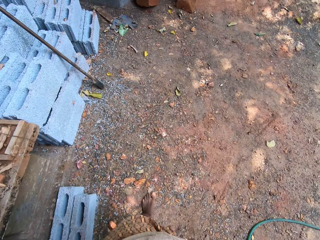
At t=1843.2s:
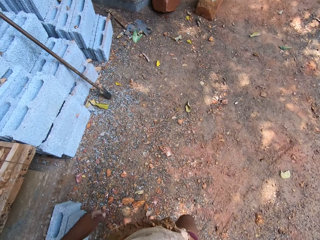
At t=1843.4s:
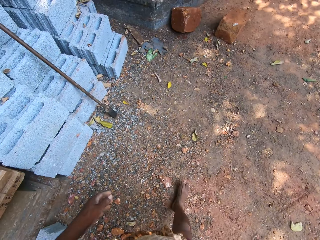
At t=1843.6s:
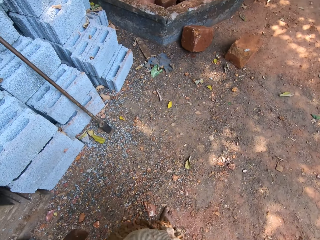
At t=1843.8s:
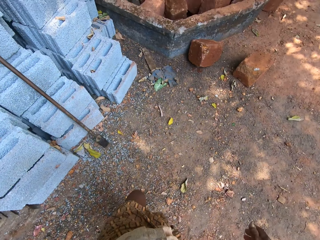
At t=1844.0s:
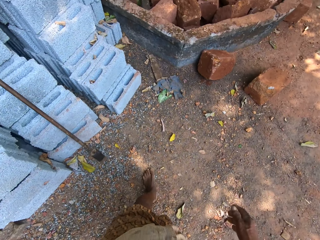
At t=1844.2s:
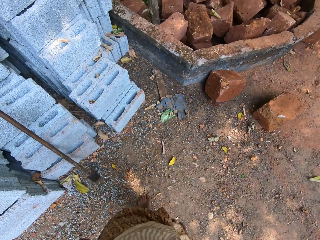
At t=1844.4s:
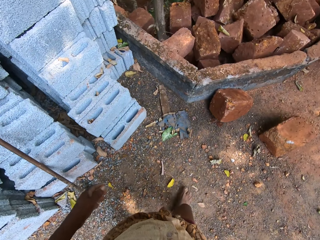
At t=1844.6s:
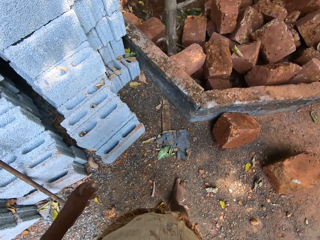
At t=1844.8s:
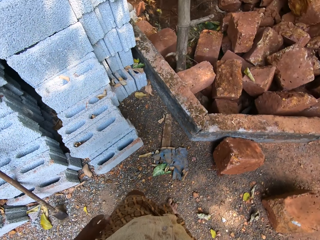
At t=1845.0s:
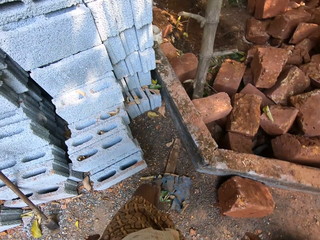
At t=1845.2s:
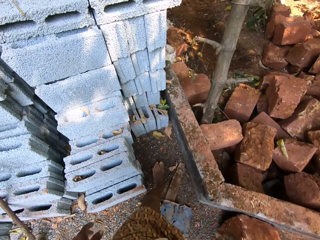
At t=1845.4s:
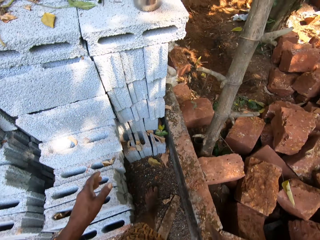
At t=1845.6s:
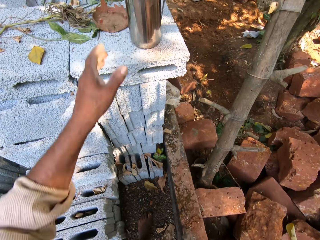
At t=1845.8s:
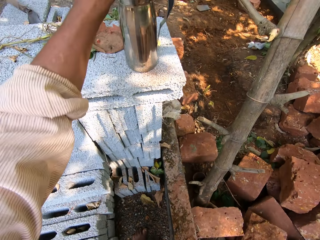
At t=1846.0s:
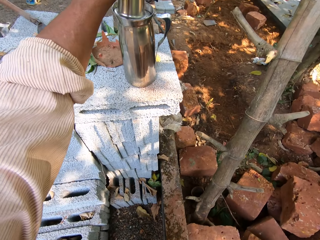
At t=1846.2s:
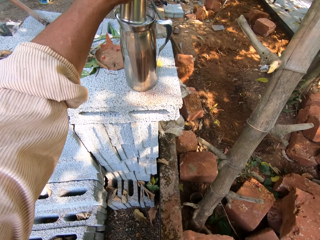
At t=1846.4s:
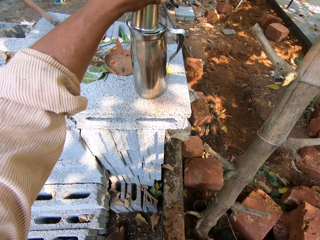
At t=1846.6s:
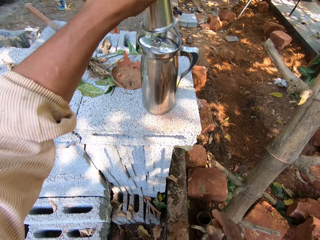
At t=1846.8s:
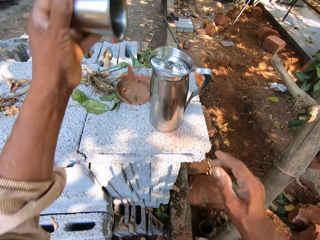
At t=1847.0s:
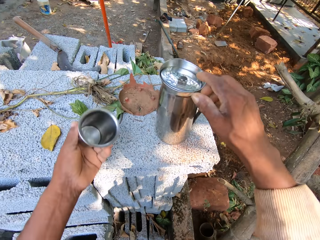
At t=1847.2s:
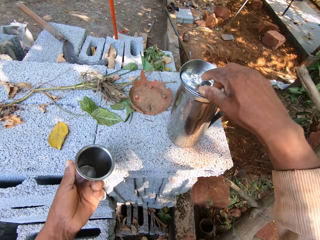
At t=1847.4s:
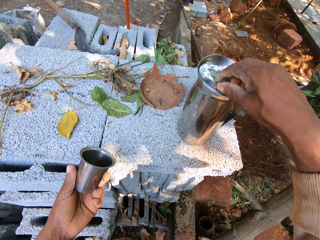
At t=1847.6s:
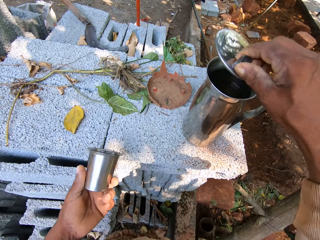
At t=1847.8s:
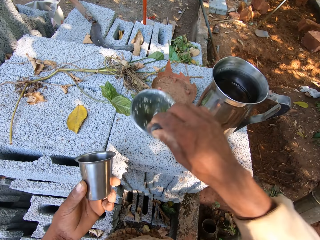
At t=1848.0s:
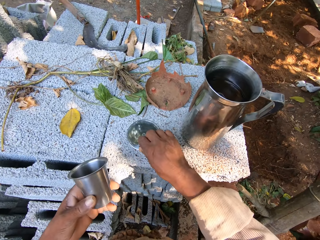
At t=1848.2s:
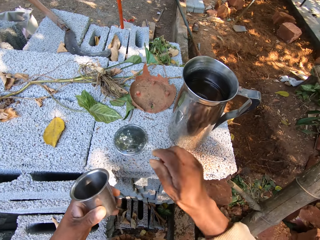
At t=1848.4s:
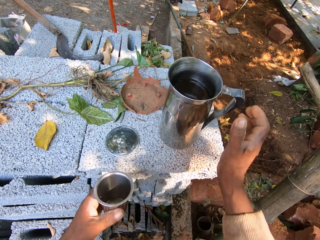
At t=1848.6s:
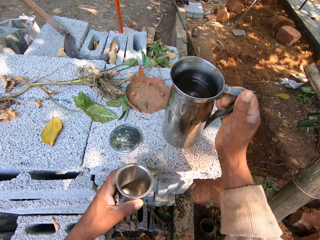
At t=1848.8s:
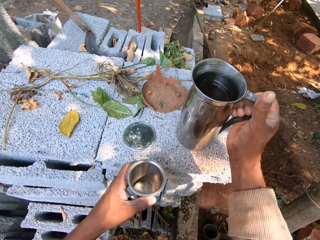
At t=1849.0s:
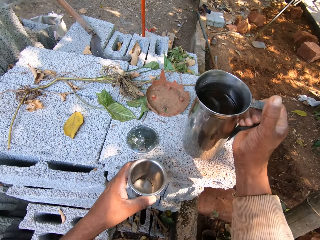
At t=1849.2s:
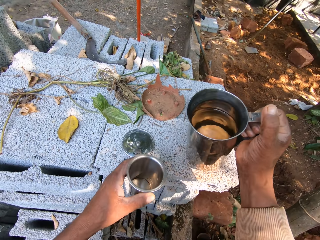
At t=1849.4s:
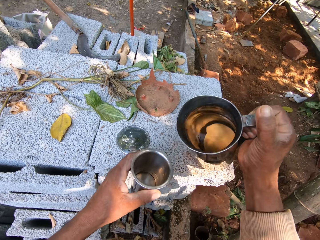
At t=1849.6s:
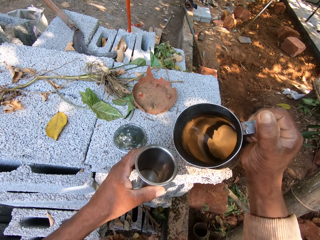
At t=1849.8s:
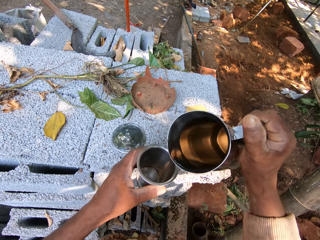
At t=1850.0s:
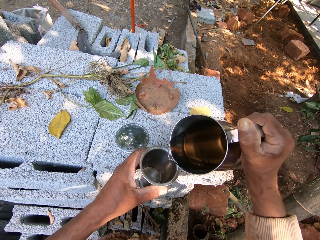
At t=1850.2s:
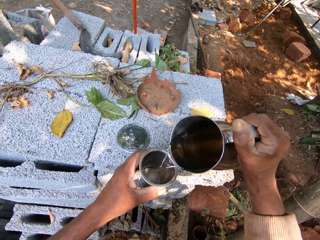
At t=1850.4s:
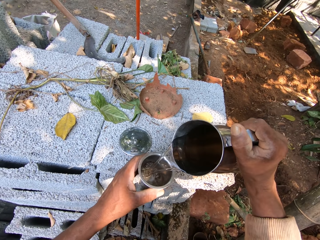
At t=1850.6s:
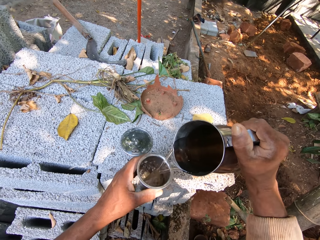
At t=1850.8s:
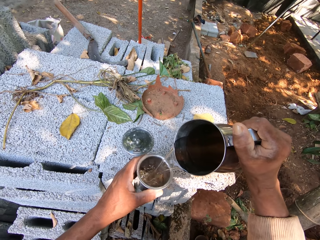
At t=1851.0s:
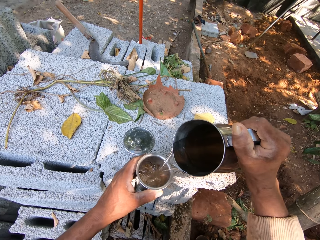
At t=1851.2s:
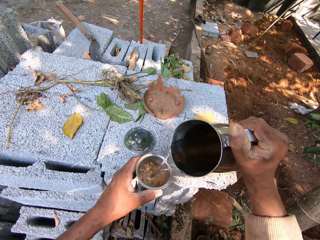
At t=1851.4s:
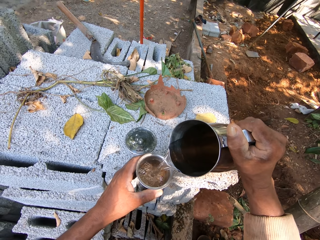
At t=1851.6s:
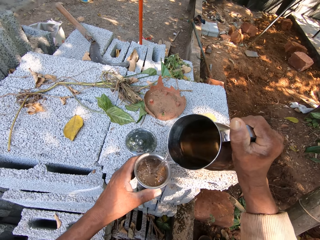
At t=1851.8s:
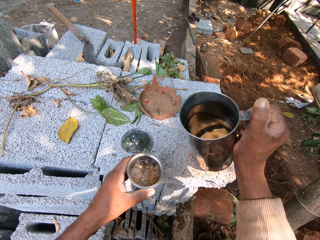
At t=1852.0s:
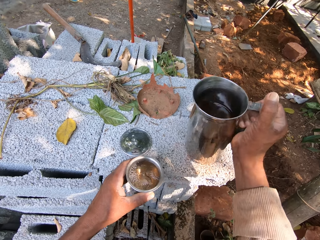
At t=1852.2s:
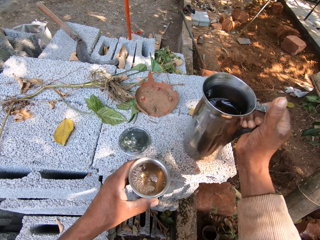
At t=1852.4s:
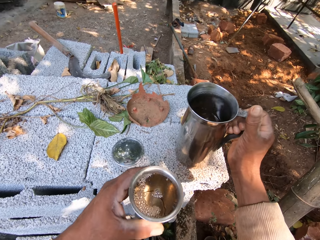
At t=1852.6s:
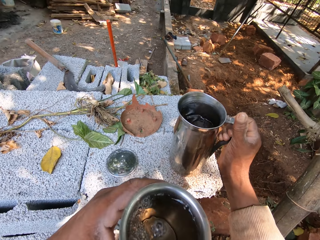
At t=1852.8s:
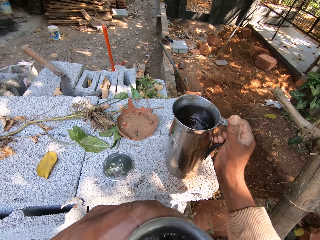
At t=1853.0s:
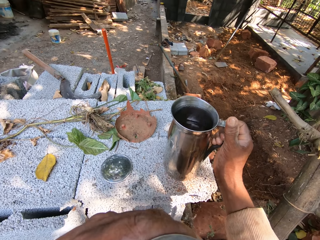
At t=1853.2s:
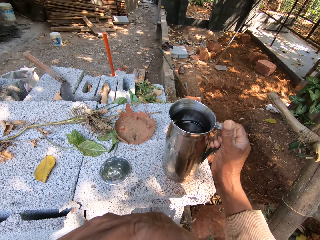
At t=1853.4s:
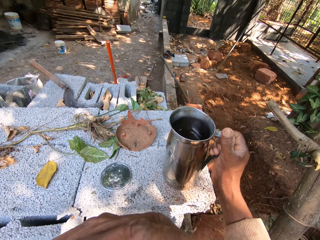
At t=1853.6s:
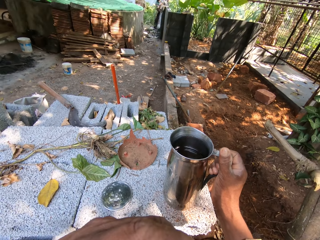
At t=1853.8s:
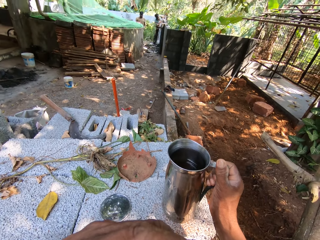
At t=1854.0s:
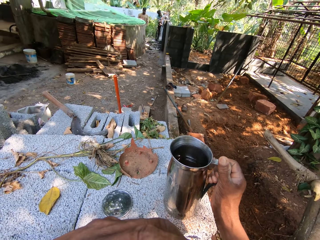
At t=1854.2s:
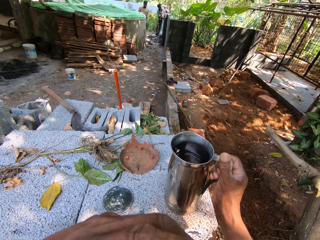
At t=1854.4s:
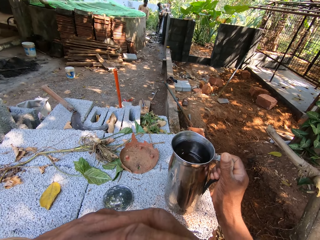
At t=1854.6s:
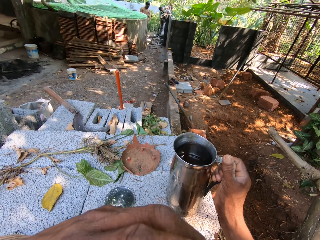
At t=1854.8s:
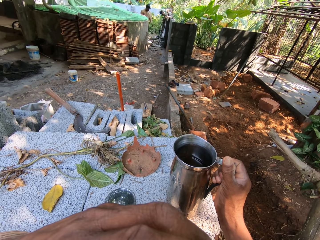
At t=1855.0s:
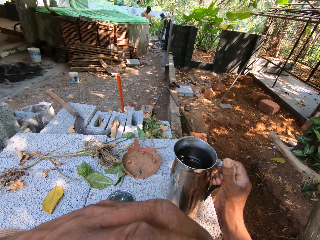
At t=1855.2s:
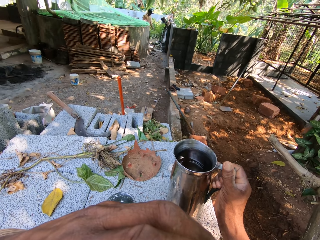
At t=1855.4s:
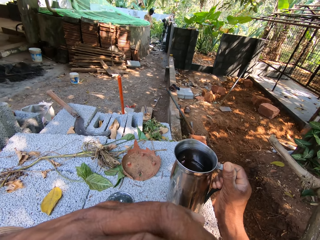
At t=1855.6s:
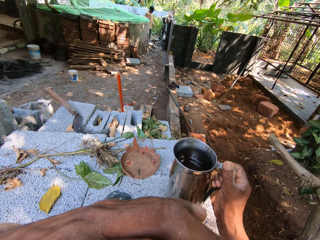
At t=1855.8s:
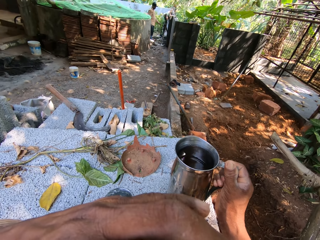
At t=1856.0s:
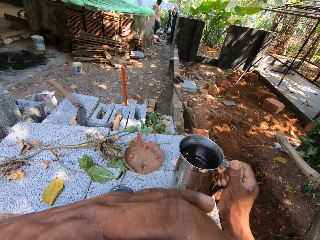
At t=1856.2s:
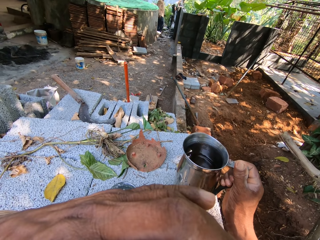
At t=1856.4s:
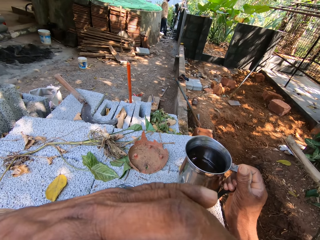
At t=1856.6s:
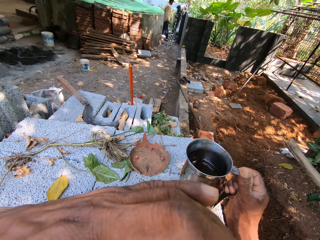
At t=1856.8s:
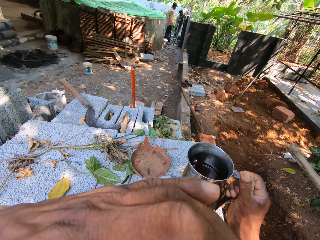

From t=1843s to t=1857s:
The camera wearer picks up a cup from a flask with his left hand. He opens the flask with his right hand. He puts down a metal lid. He carries the flask from the pile of blocks with his right hand. He pours some water from the flask in his right hand into the cup in his left hand. He places the flask in his right hand on the pile of blocks. He drinks the water from the cup in his left hand.

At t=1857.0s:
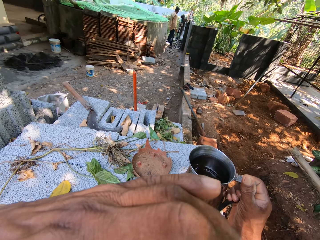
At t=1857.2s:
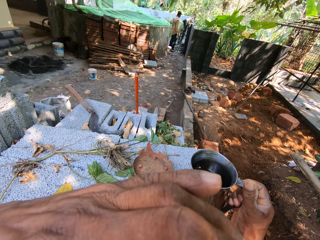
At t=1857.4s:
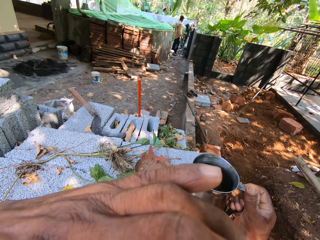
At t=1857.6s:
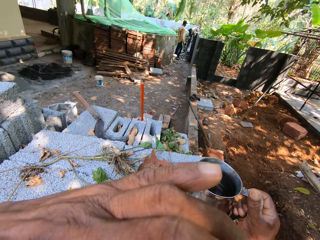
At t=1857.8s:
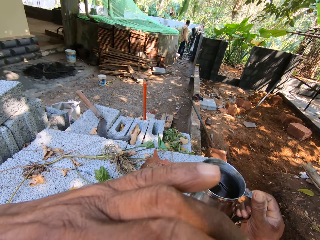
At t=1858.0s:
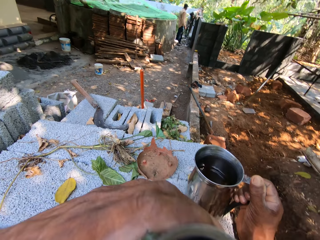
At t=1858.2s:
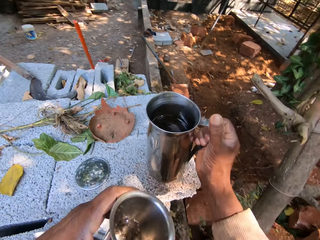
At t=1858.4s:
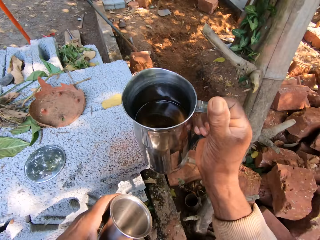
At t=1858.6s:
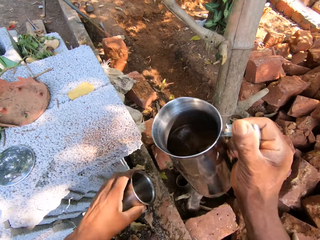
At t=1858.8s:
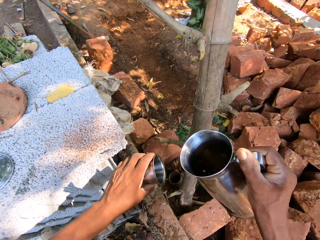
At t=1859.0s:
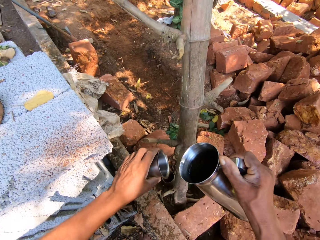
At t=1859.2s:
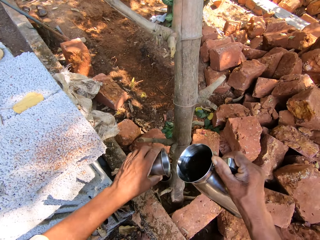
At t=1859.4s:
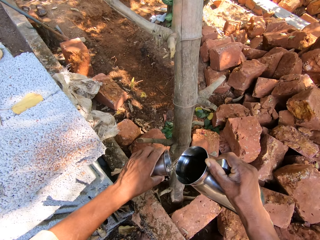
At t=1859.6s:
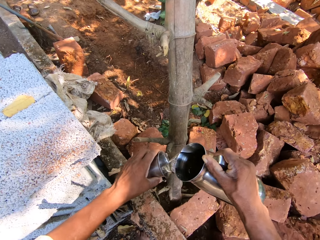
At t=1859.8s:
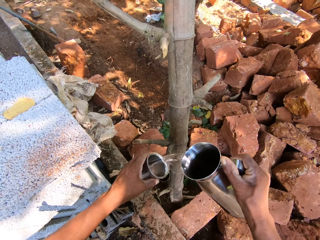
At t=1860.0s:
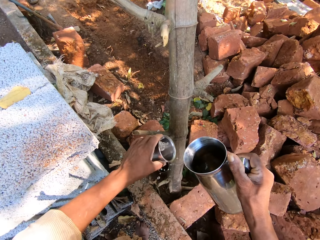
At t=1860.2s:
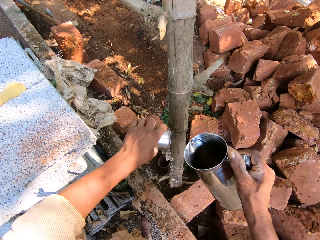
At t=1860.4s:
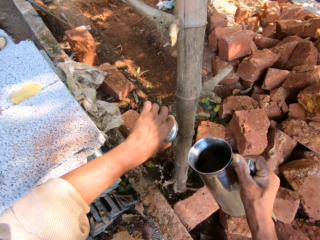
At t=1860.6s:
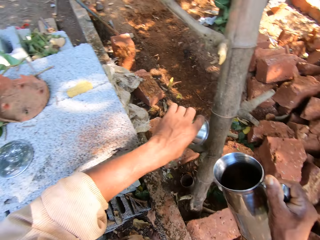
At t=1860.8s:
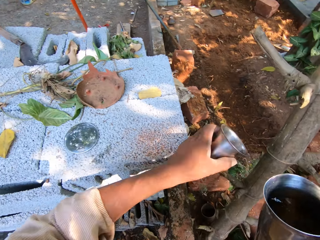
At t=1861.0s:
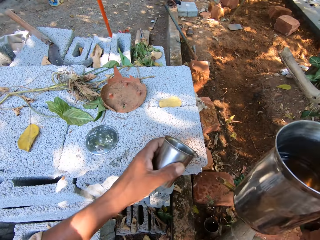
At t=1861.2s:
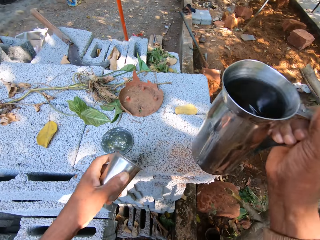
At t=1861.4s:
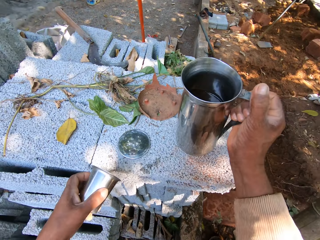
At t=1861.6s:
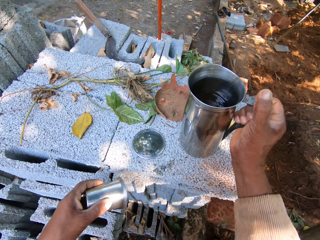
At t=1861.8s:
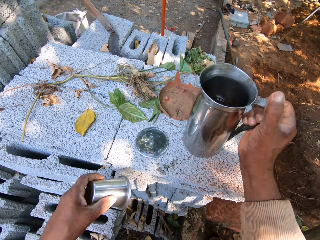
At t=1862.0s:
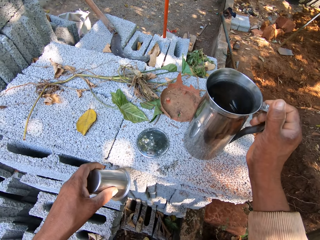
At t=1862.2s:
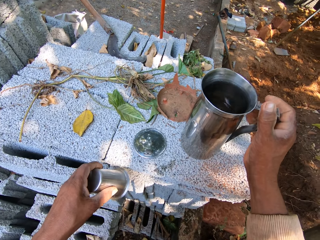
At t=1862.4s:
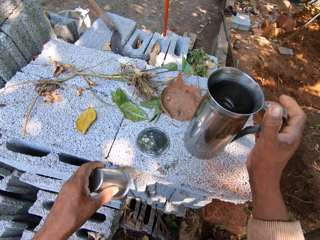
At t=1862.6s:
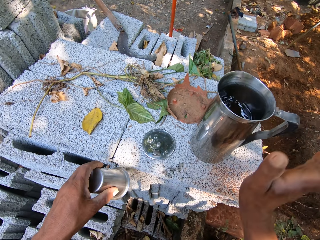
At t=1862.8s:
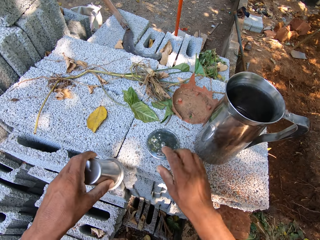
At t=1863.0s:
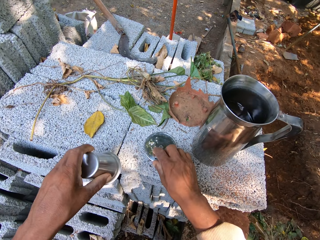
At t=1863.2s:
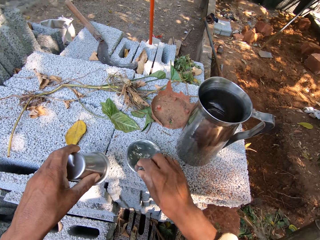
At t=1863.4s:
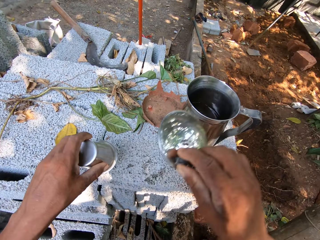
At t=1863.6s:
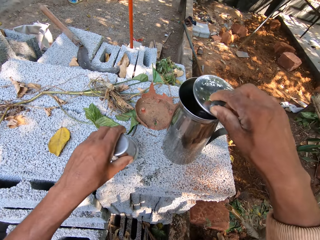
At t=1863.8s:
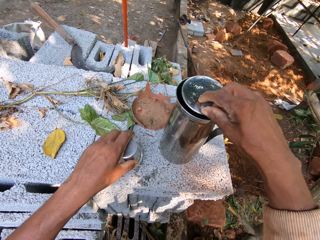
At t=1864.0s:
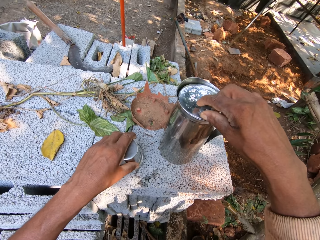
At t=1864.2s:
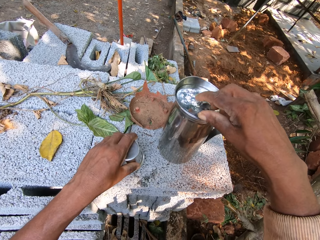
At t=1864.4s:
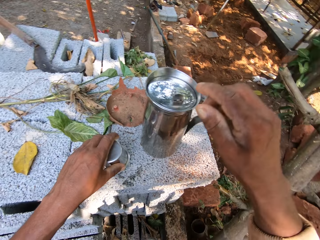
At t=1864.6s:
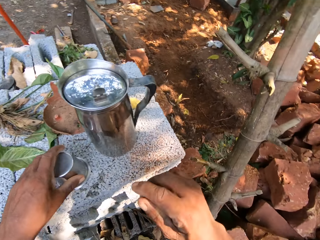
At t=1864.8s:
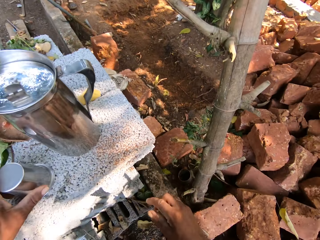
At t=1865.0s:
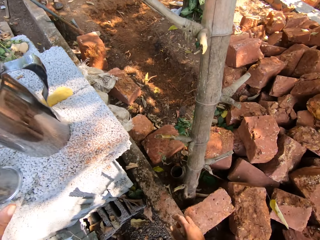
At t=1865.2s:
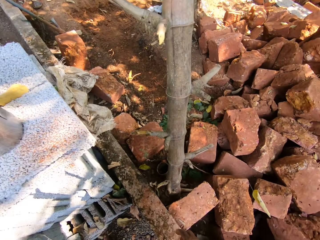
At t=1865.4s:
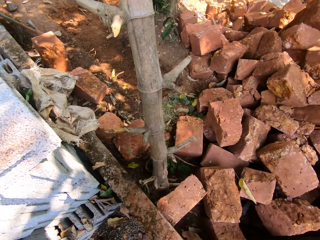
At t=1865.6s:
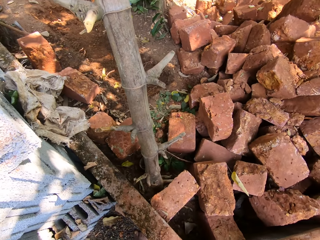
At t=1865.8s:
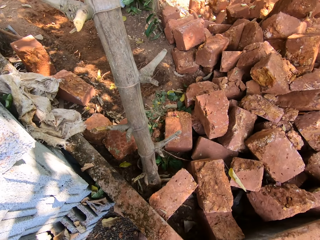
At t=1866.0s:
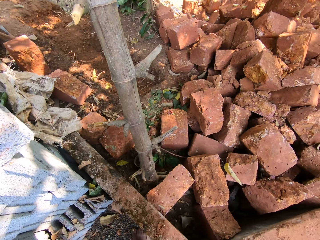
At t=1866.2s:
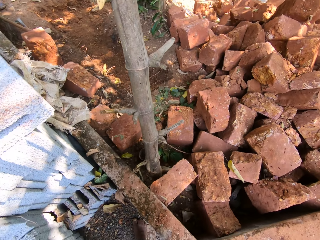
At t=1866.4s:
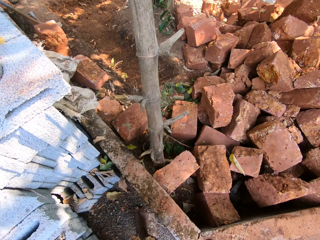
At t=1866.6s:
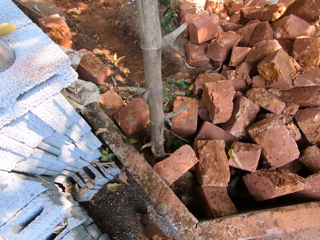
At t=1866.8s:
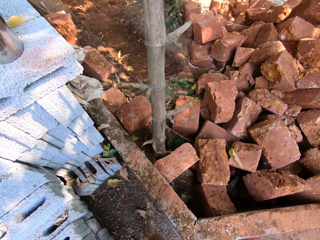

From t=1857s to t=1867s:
The camera wearer carries the flask from the pile of blocks with his right hand. He rinses the cup in his left hand with water from the flask in his right hand. He places the flask in his right hand on the pile of blocks. He picks up the cover or metal lid from the pile of blocks with his right hand. He places the cover in his right hand on the flask on the pile of blocks. He places the cup in his left hand on the pile of blocks. He closes the flask.
